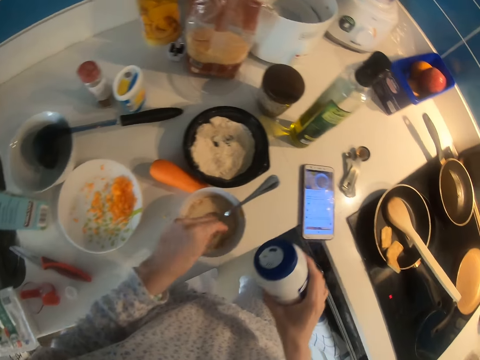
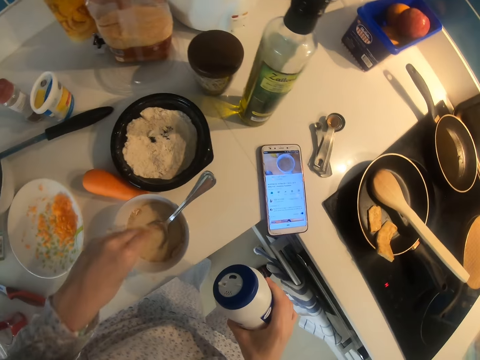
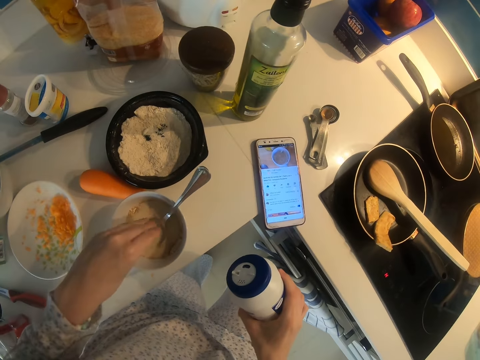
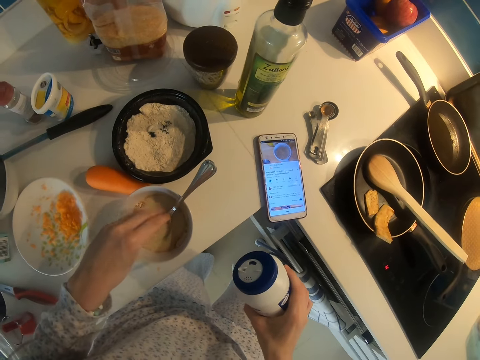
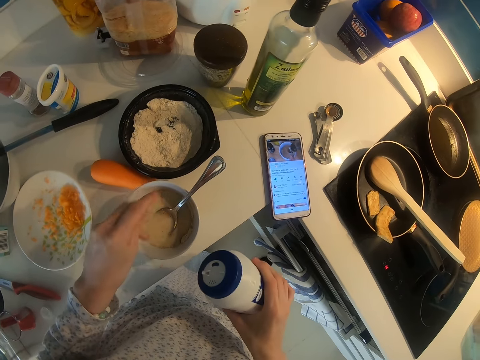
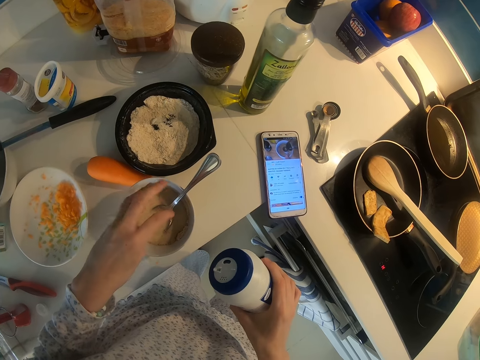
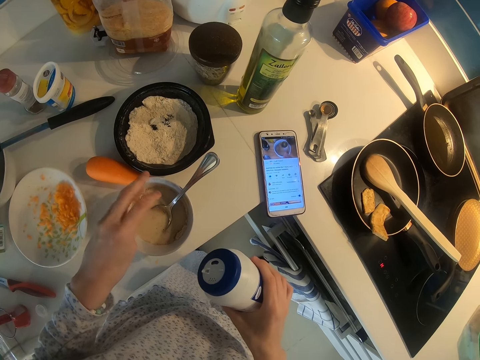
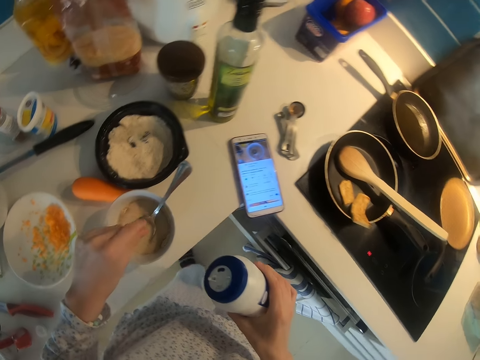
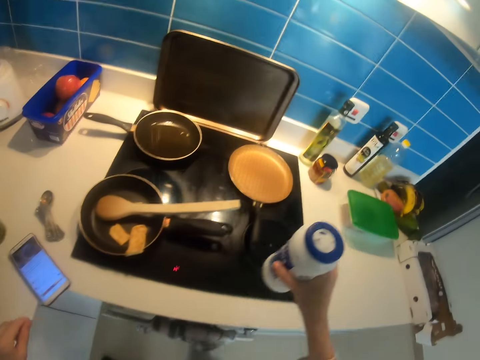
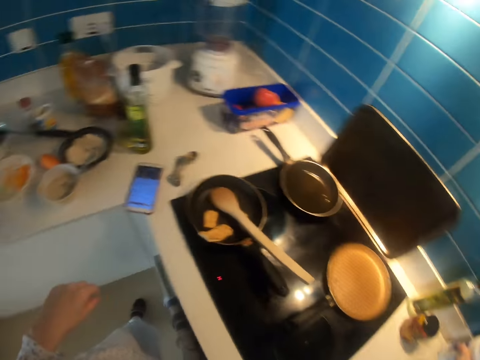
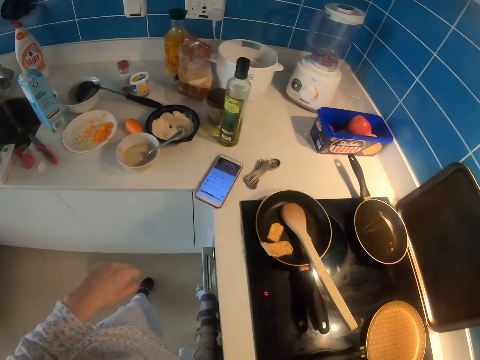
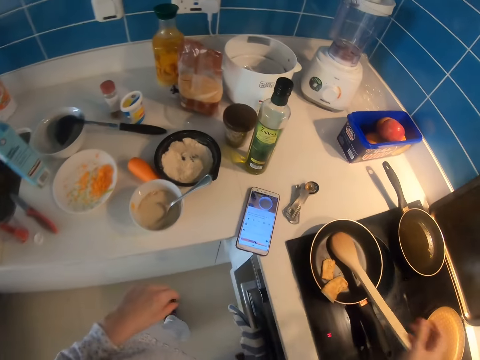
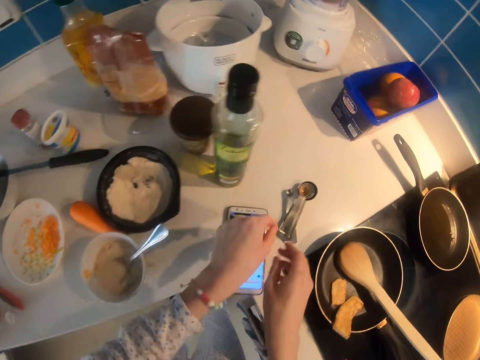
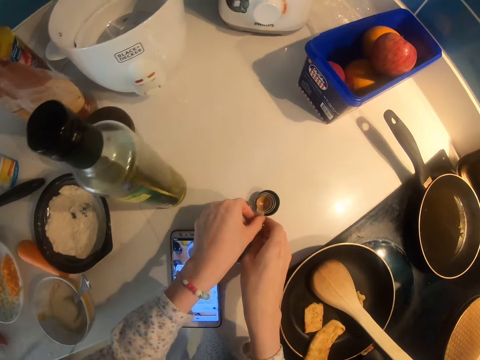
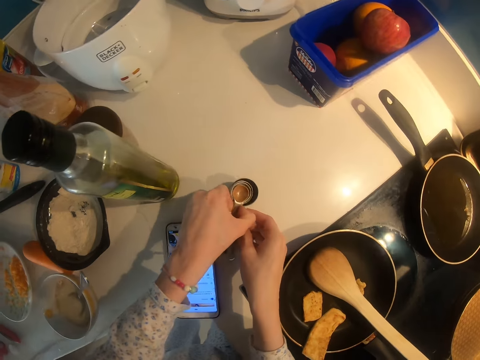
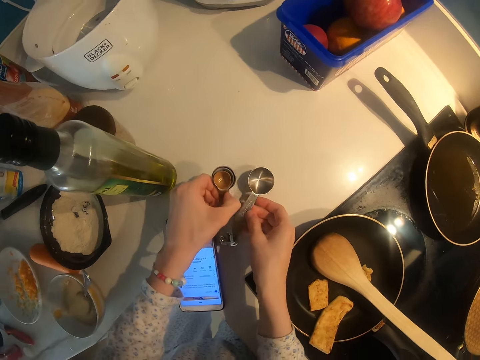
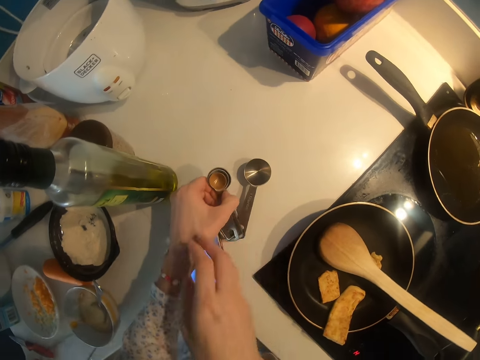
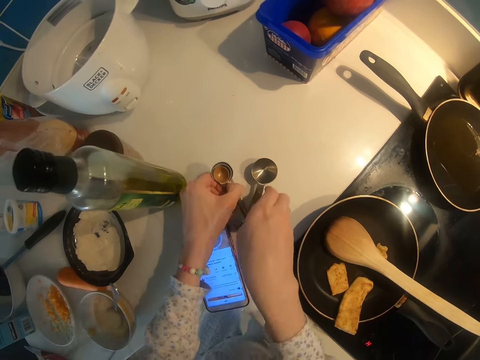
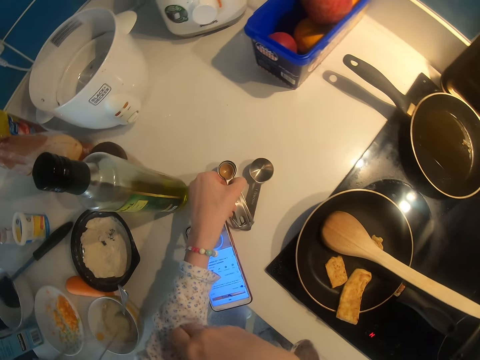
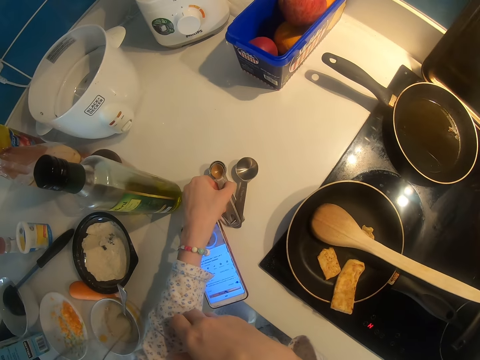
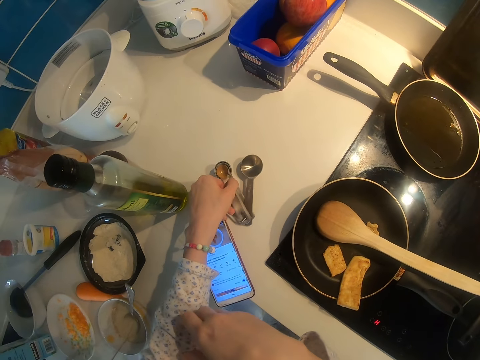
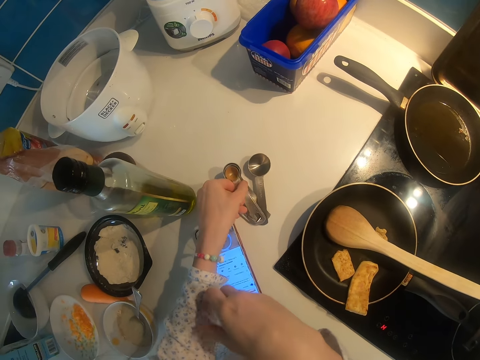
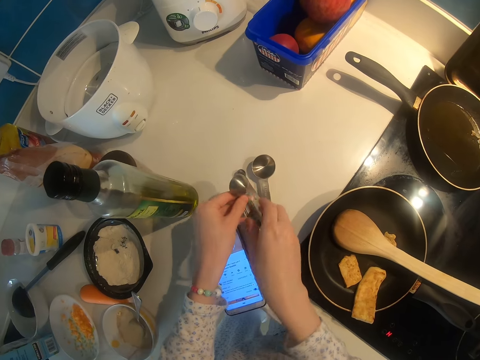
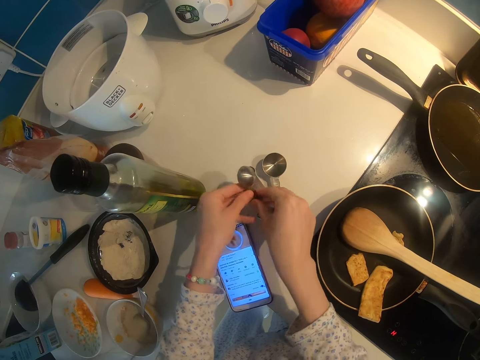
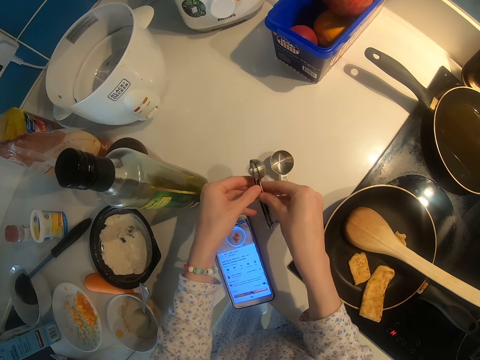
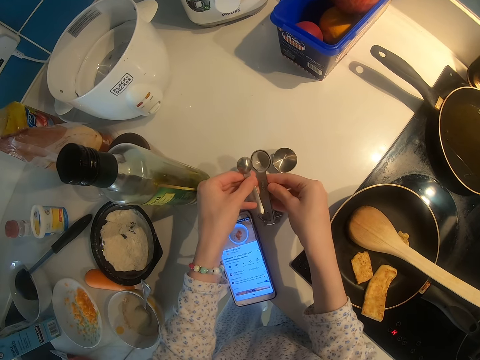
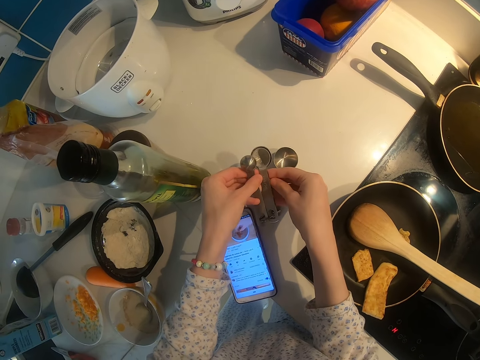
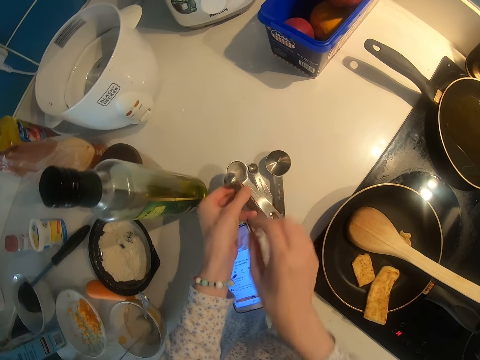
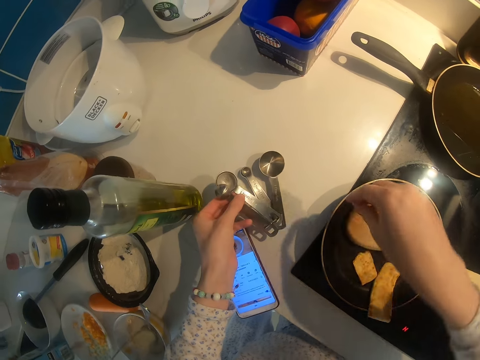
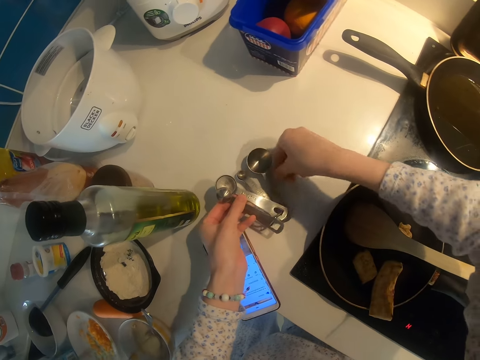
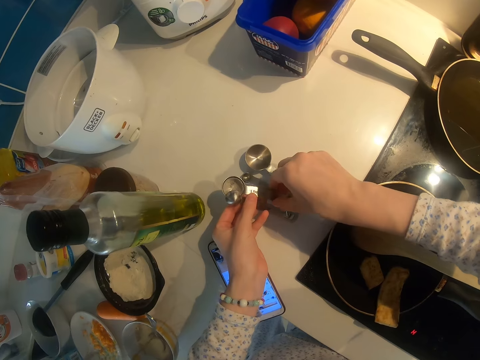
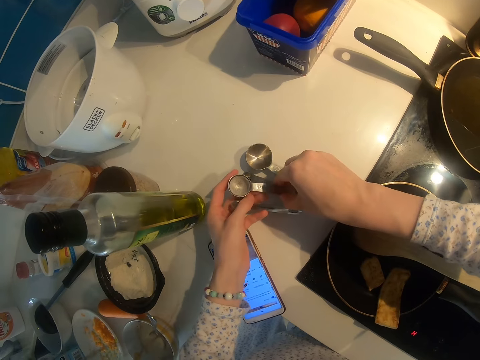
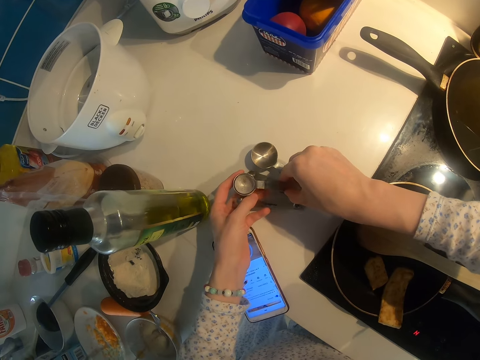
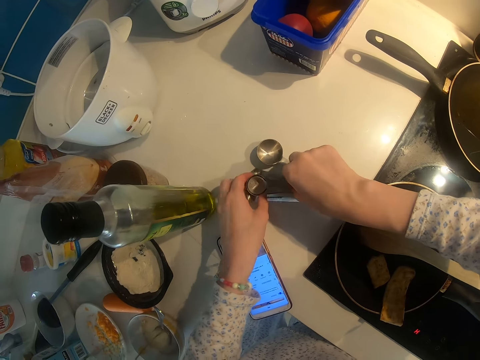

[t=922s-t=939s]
The camera wearer adds salt in the bowl. They put a container on the kitchen worktop. They pick up spoons. They hold the spoons.

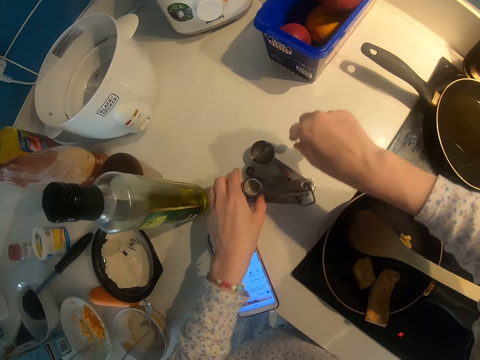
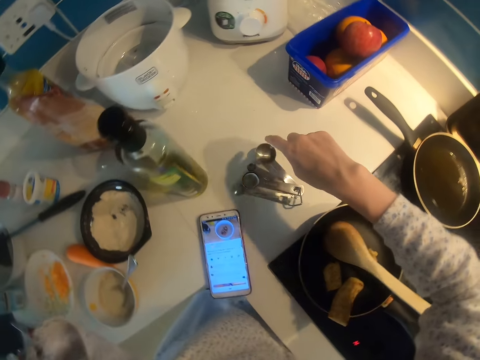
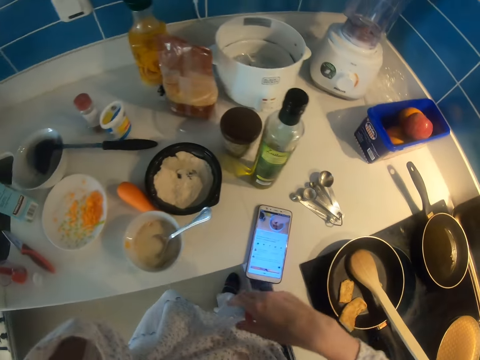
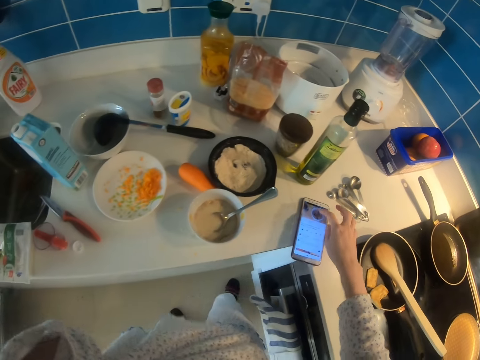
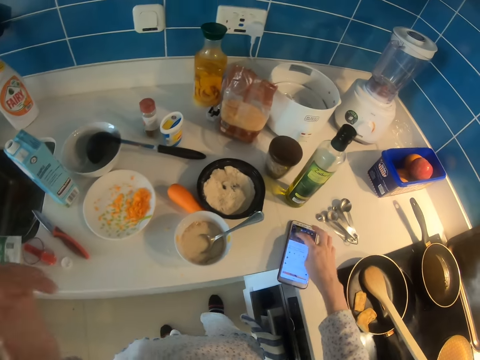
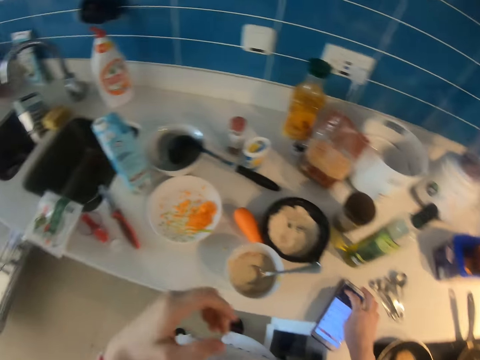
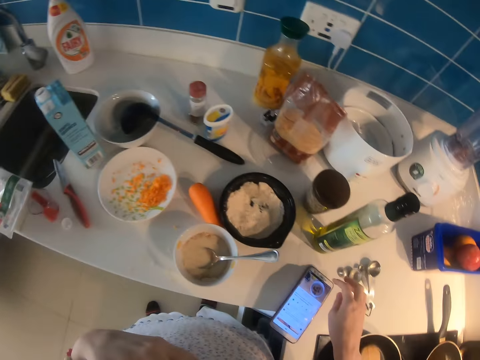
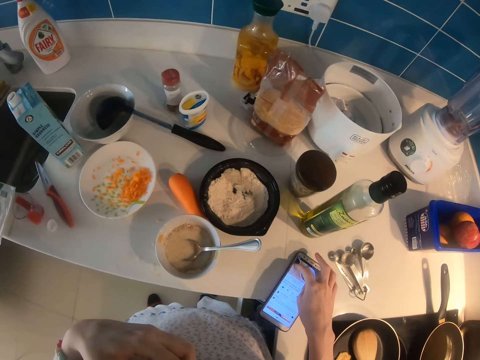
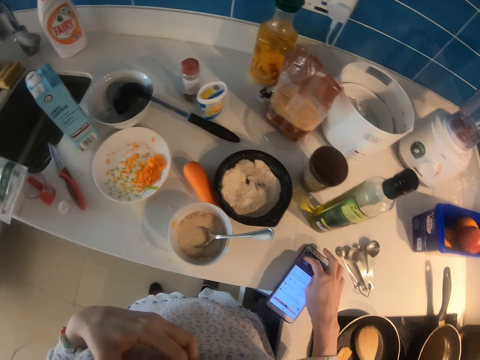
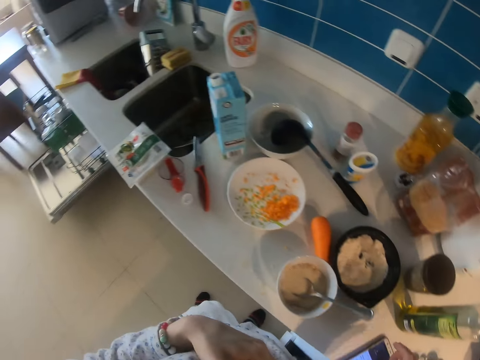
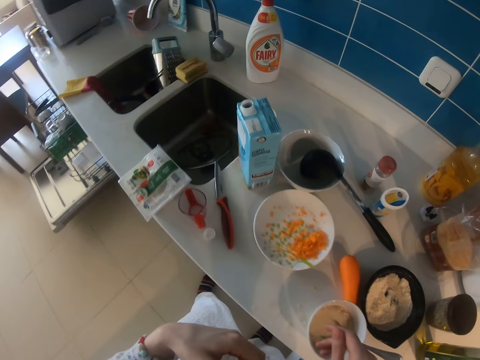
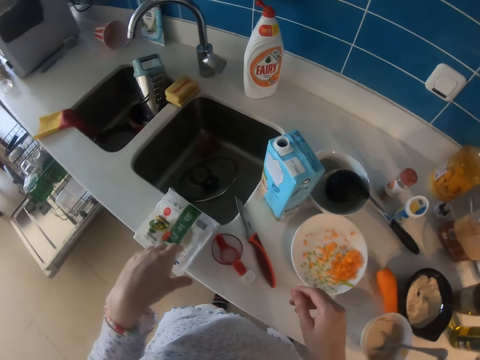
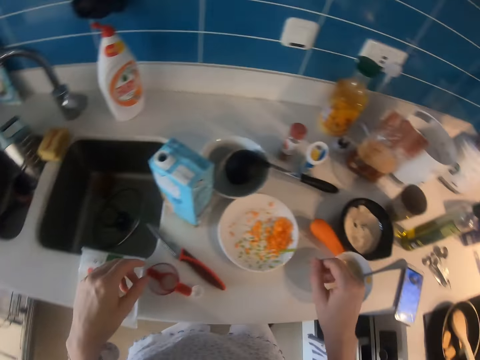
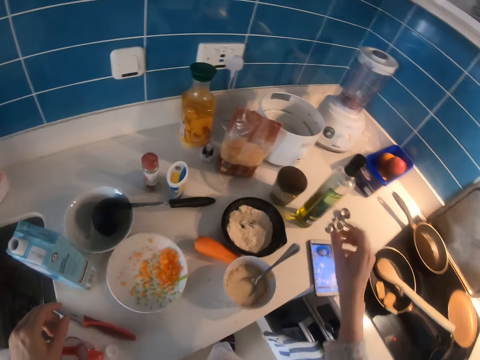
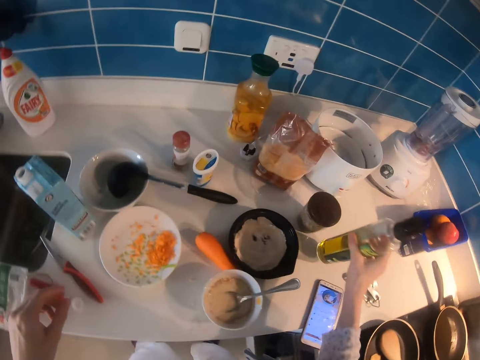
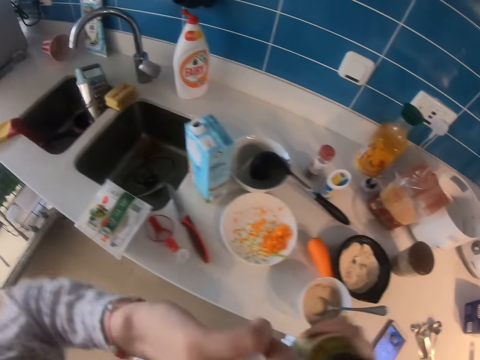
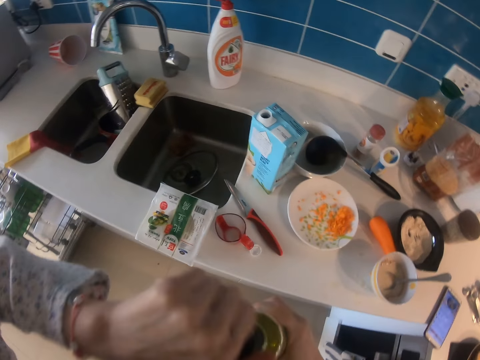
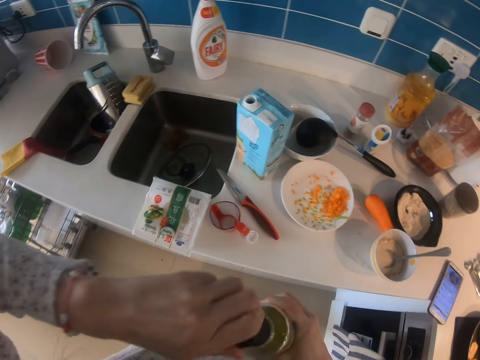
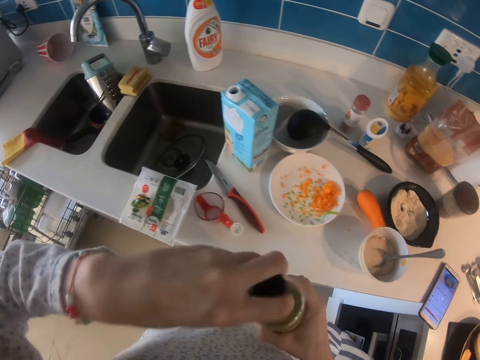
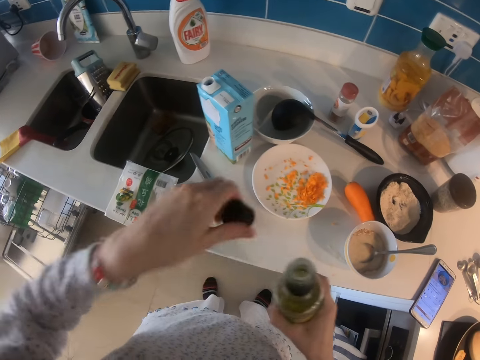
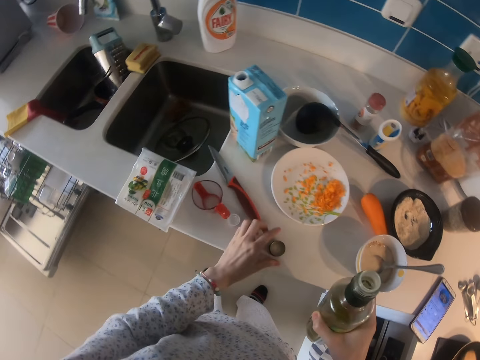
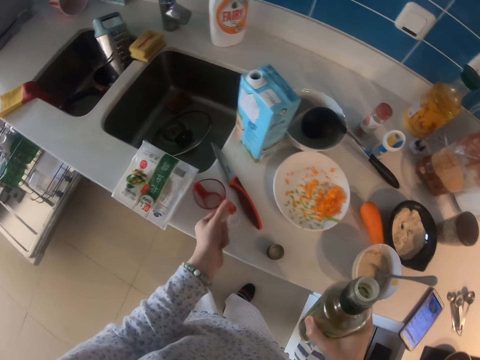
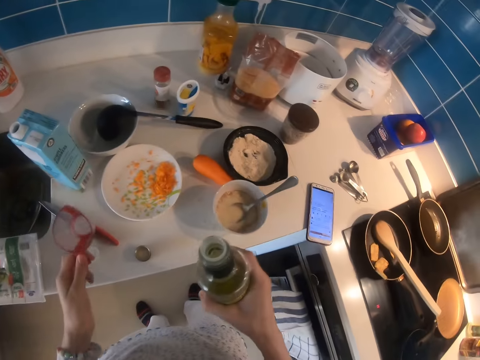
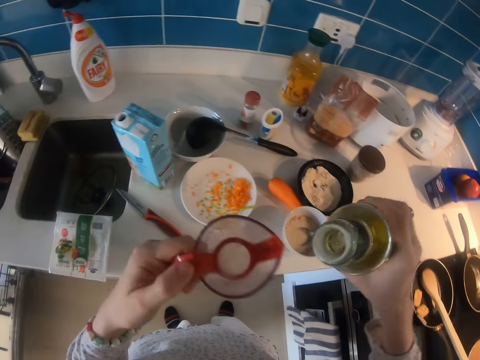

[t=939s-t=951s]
The camera wearer touches the phone screen. They use the phone. They use it again. They look around. They pick up a bottle of oil. They open the bottle of oil. They put a cap on the kitchen worktop. They pick up a measuring cup.
